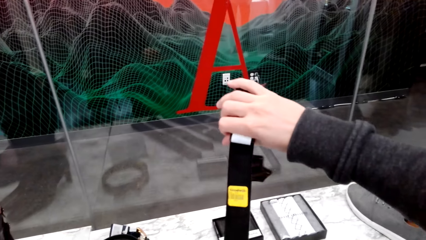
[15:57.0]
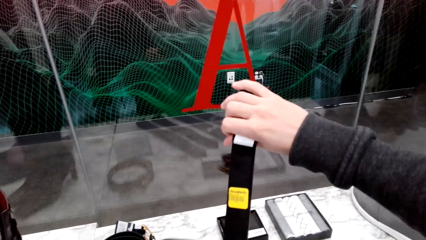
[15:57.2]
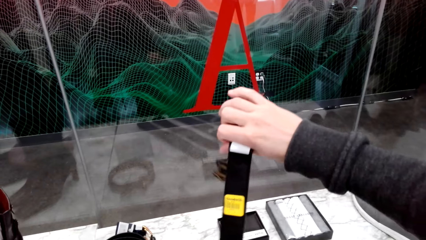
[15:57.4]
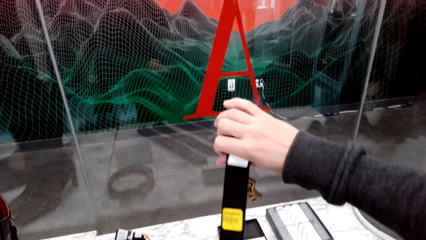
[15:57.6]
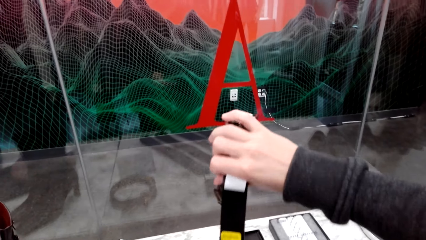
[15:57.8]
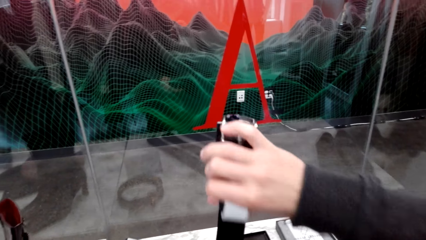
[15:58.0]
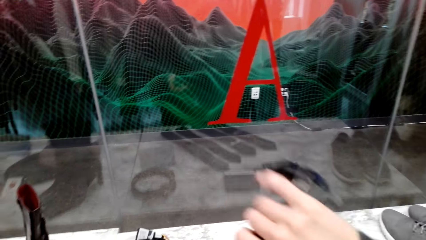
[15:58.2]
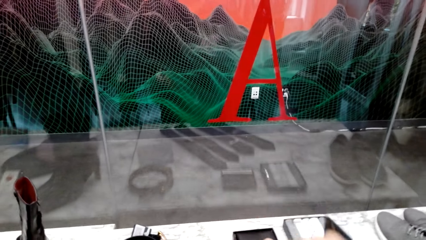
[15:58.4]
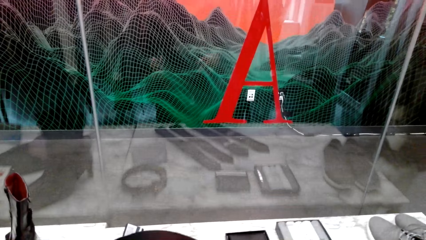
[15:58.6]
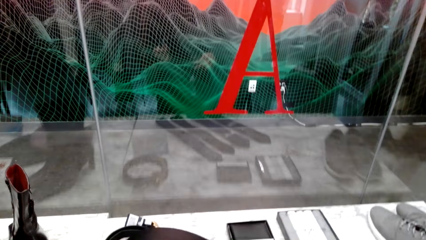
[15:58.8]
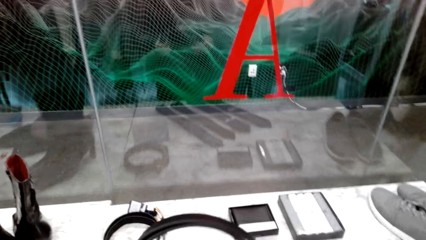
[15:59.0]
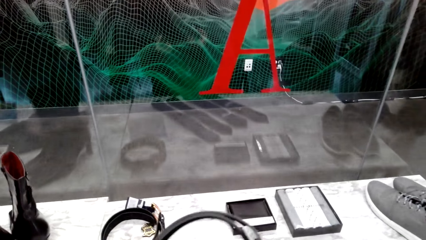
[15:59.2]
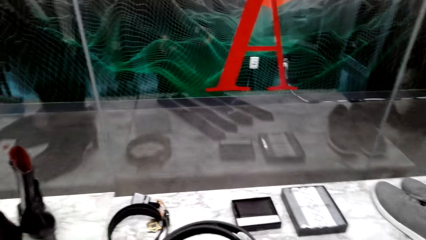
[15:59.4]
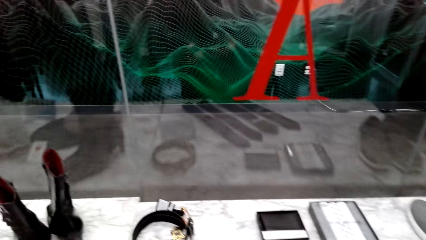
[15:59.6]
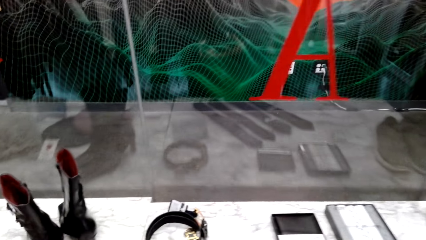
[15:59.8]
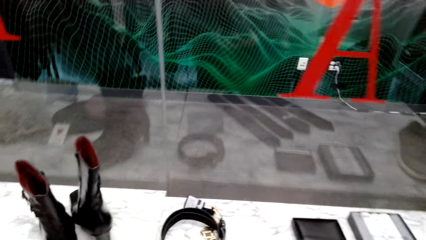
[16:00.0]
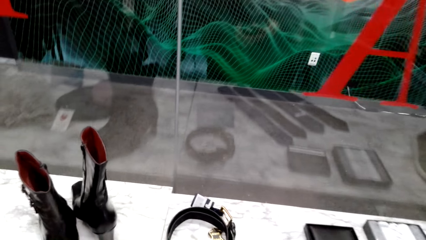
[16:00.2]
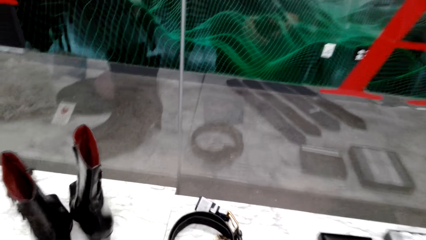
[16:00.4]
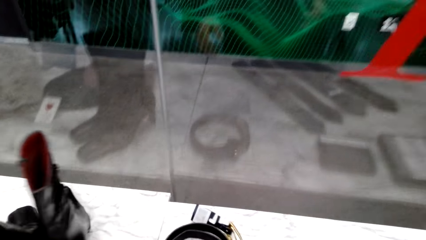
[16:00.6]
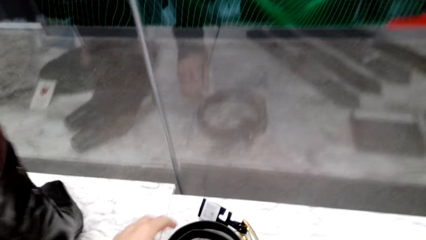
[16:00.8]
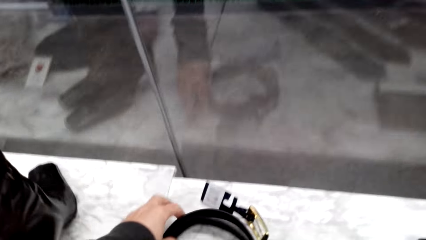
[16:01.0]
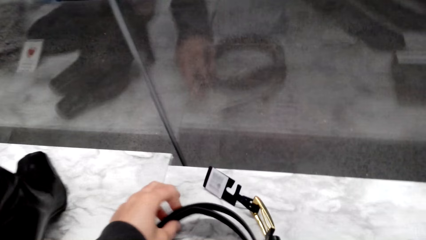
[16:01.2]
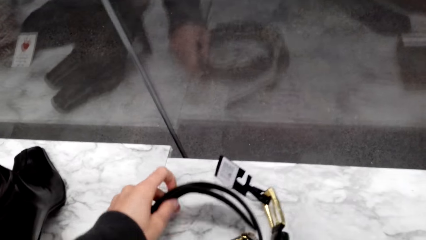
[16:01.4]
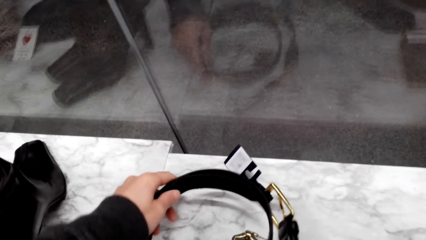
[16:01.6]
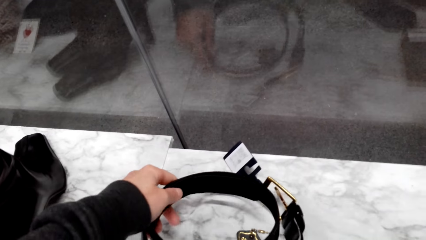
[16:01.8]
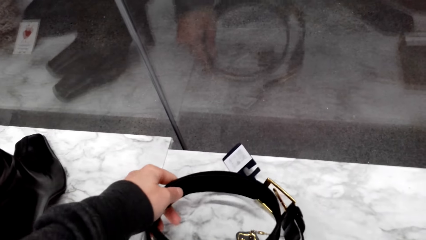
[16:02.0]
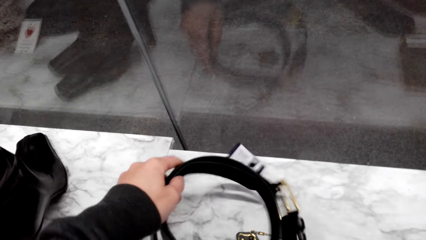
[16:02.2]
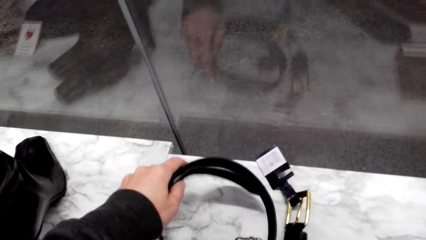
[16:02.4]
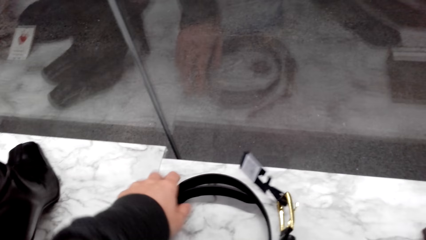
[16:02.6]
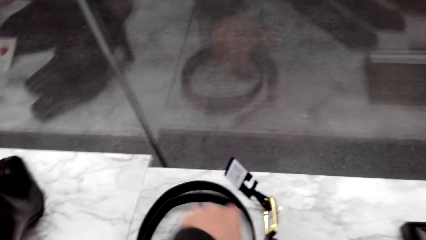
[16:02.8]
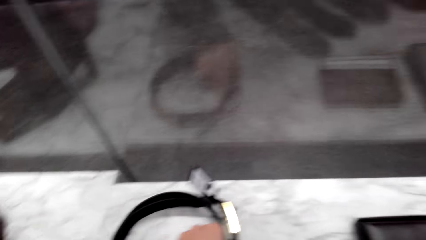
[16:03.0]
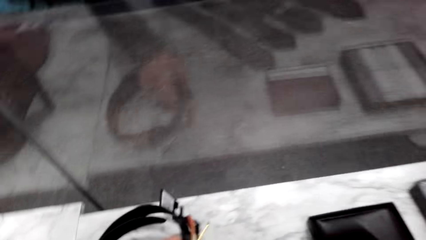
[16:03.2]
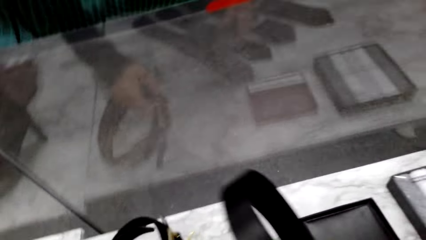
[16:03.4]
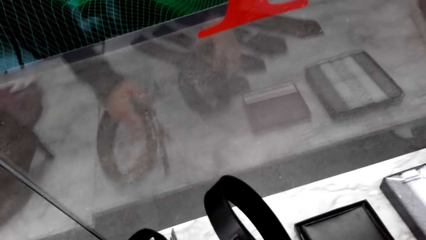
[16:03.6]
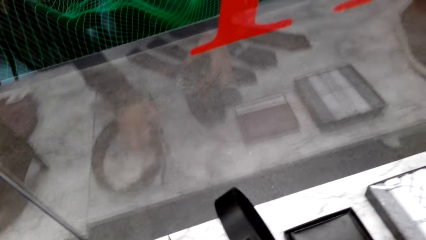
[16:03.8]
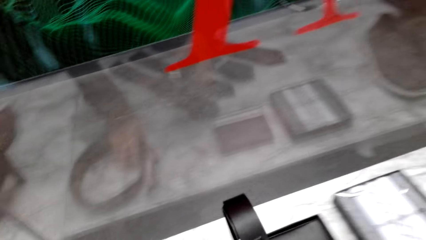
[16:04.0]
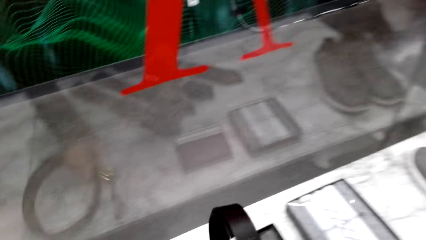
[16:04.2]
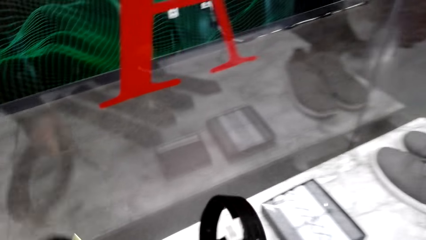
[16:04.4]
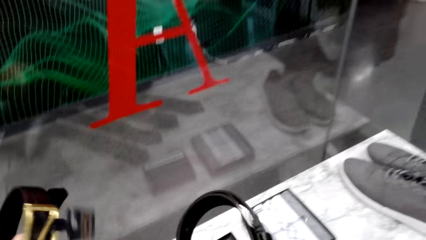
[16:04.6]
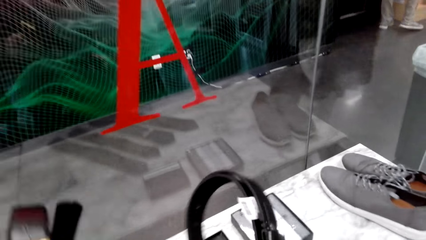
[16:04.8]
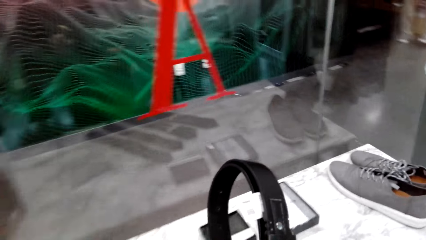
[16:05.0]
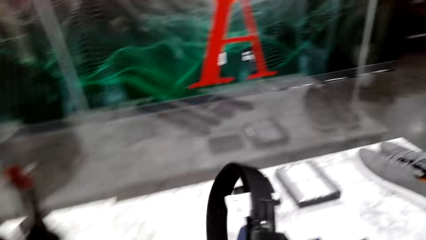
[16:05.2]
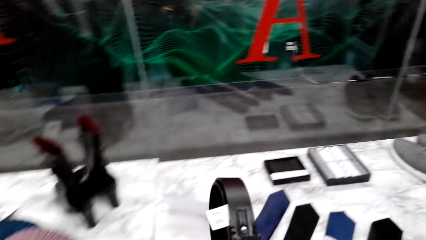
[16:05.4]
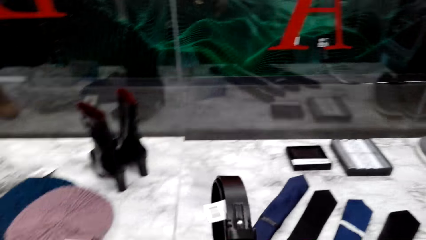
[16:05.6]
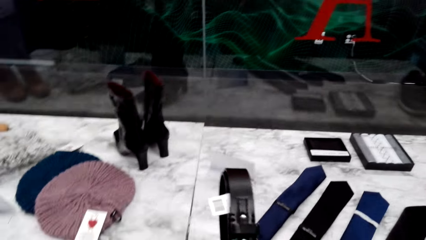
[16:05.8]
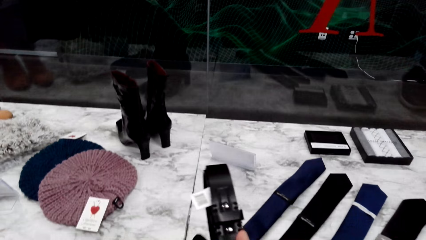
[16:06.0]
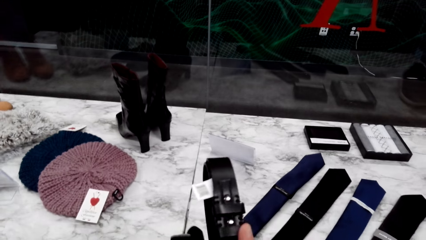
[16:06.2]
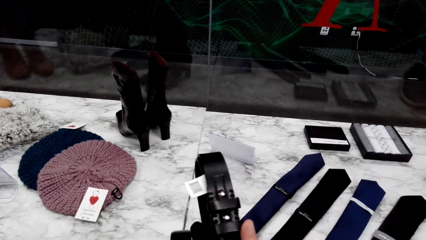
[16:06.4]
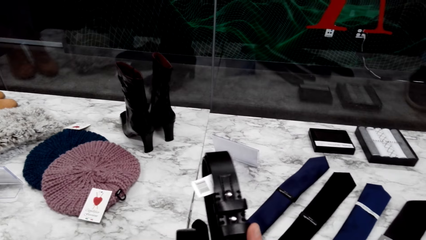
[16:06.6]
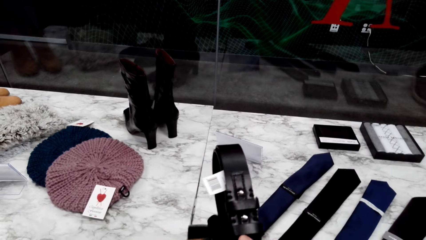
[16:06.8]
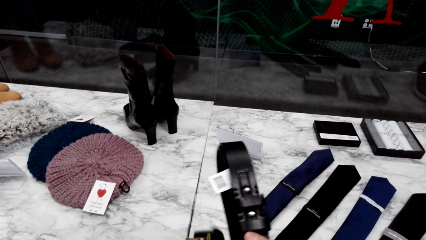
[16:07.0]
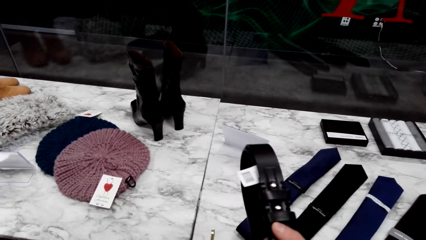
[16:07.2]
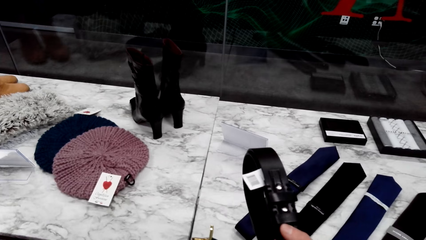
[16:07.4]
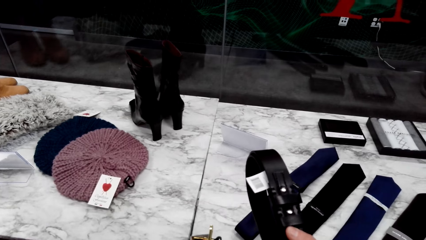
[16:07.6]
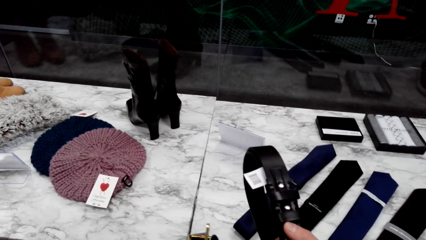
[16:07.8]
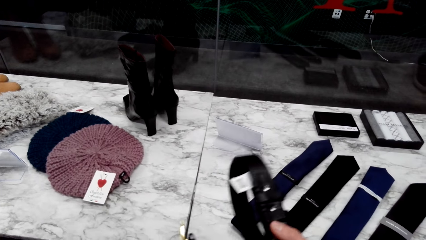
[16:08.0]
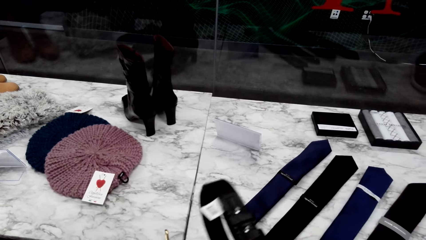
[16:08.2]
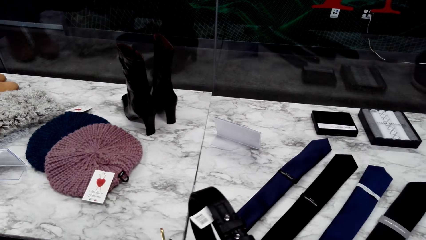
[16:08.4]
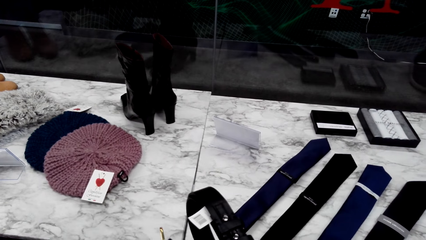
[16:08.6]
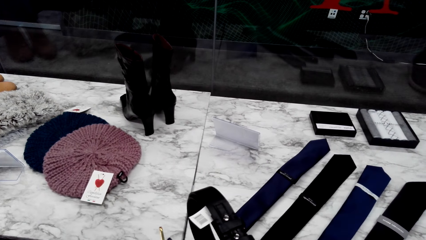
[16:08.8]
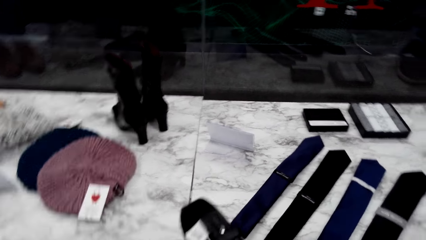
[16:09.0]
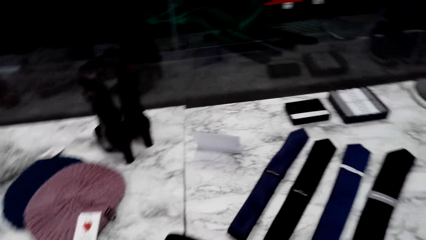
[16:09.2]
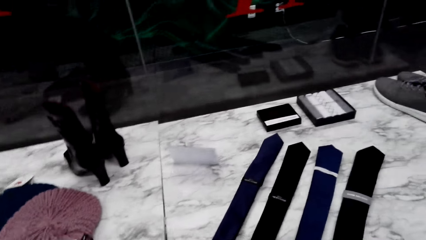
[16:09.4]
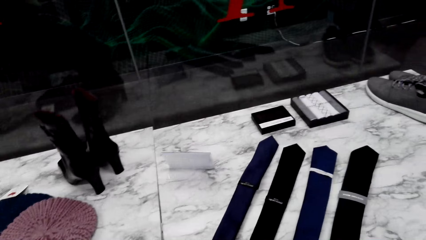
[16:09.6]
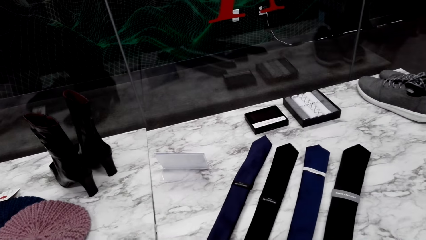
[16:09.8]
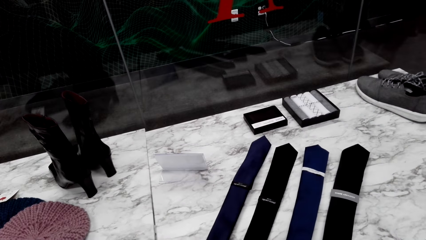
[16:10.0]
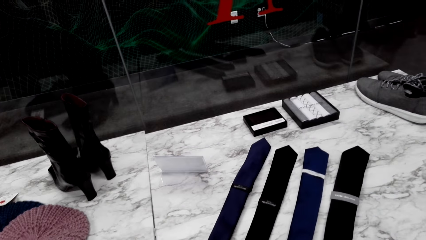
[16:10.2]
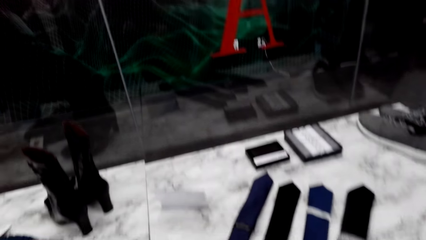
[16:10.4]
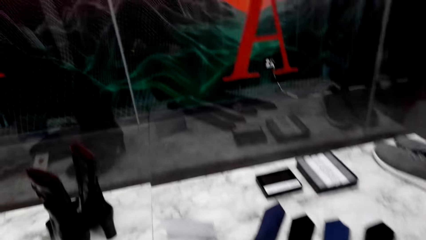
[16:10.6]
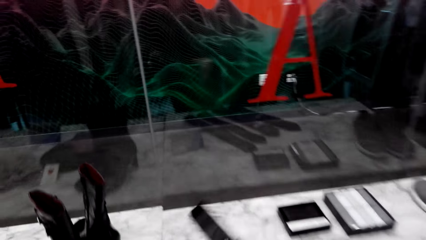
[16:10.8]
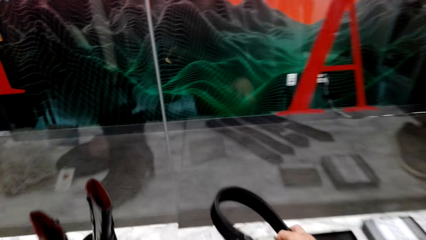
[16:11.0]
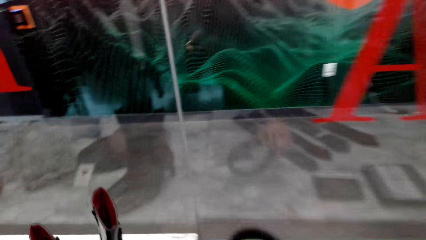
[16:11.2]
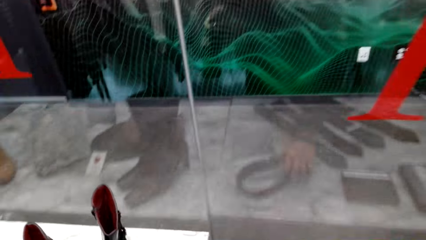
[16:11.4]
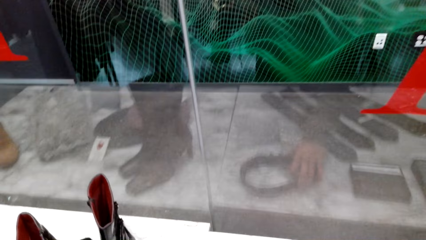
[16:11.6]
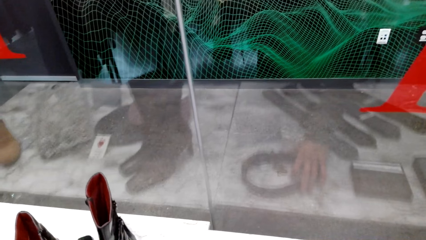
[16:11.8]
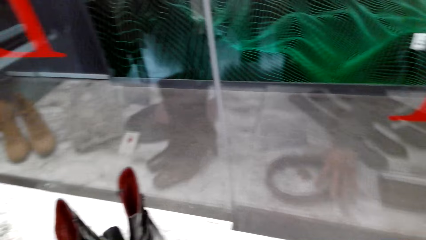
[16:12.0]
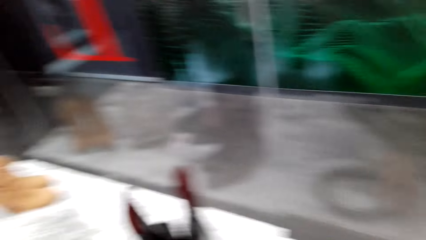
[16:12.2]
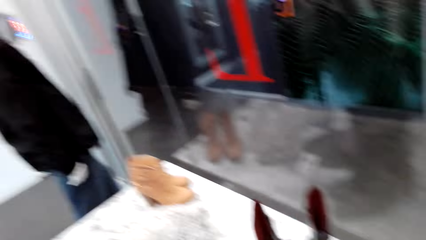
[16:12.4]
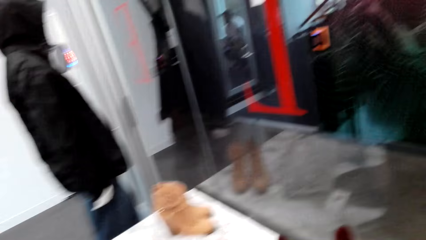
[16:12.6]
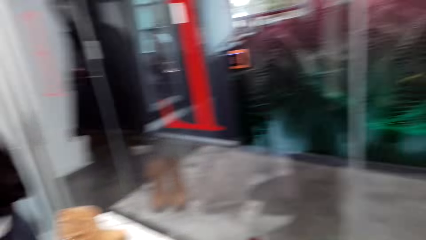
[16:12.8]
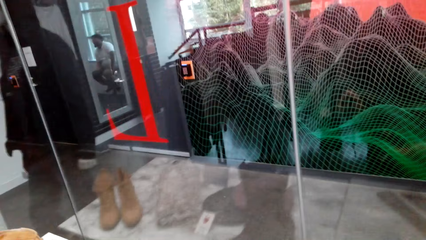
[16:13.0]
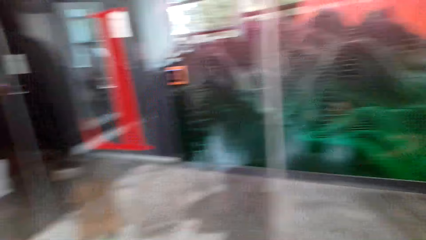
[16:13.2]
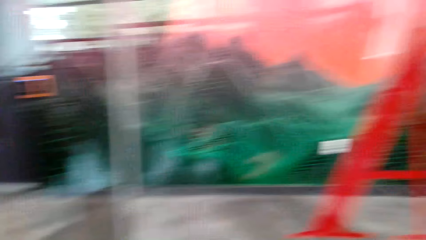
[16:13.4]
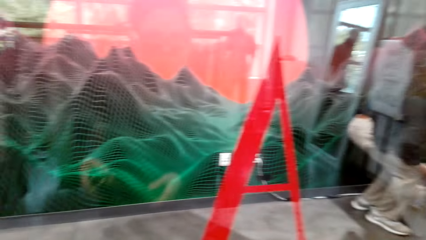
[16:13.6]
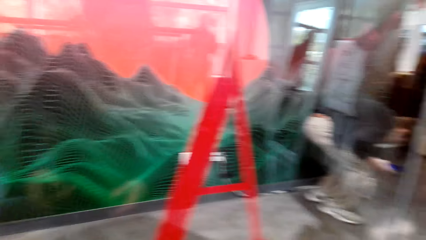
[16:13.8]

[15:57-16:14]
The camera wearer talks with a person. They pick up the other belt. They pick up the belt again. They compare the belts, talk with the person and put the belt on the table.
